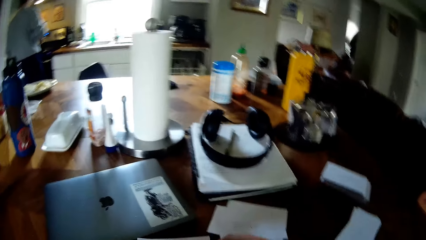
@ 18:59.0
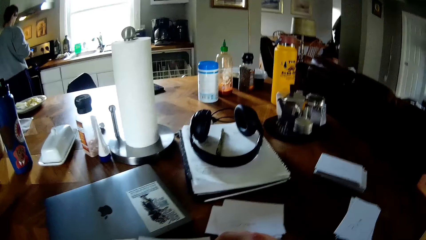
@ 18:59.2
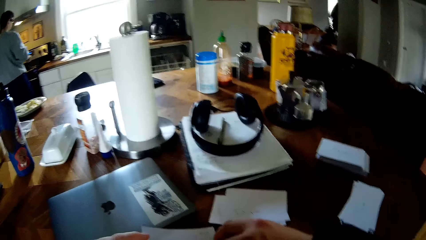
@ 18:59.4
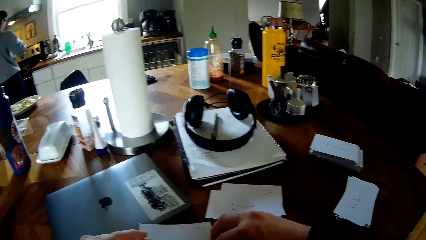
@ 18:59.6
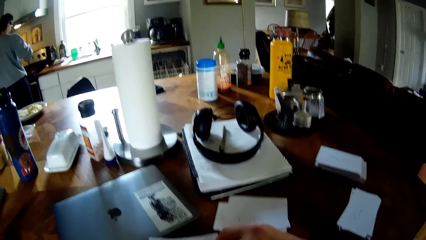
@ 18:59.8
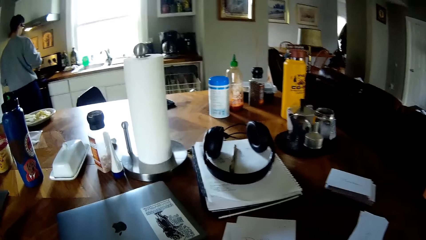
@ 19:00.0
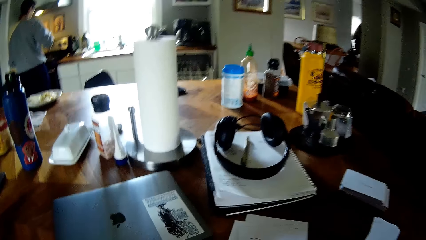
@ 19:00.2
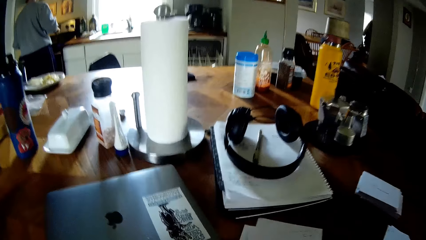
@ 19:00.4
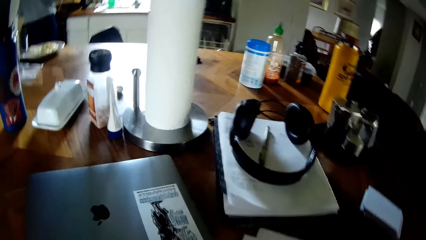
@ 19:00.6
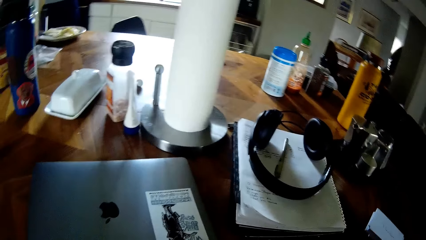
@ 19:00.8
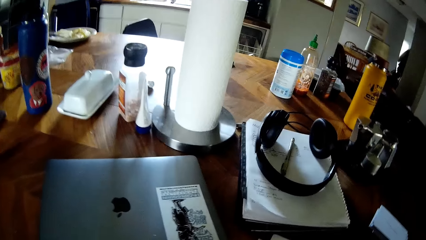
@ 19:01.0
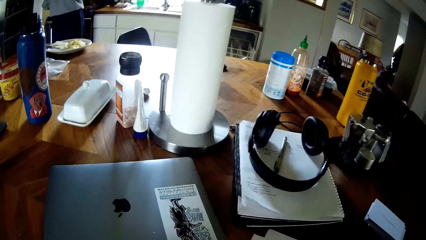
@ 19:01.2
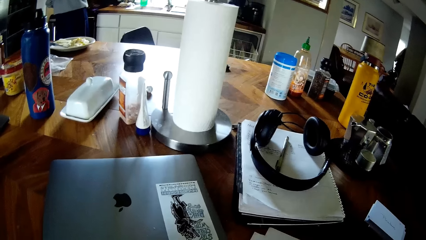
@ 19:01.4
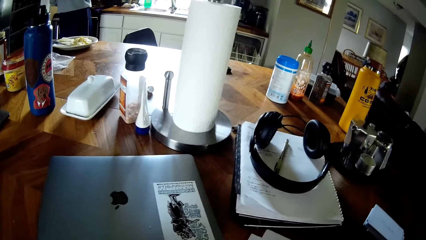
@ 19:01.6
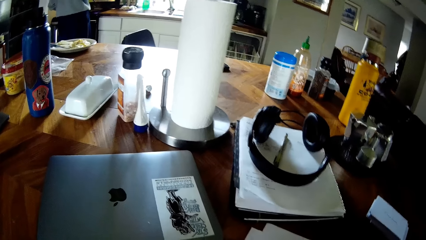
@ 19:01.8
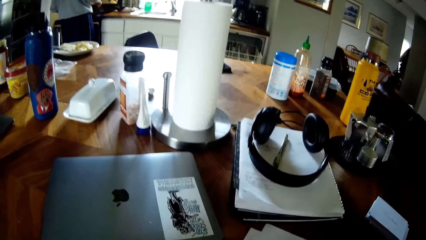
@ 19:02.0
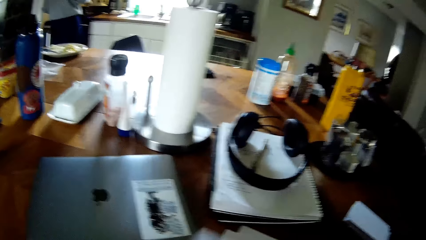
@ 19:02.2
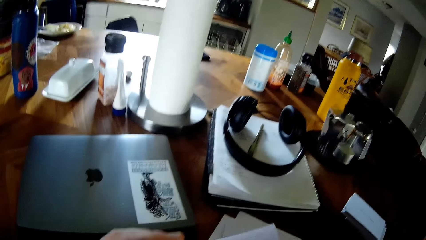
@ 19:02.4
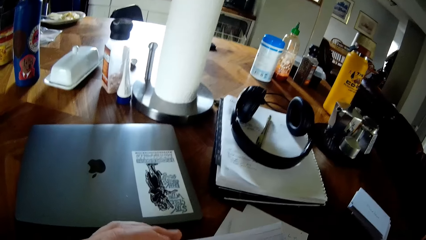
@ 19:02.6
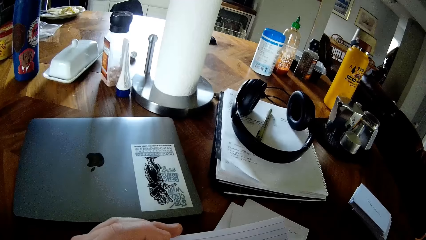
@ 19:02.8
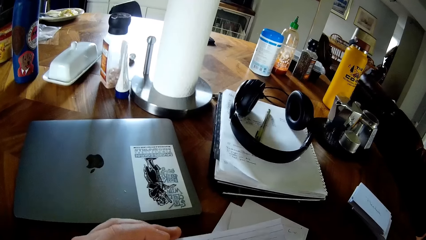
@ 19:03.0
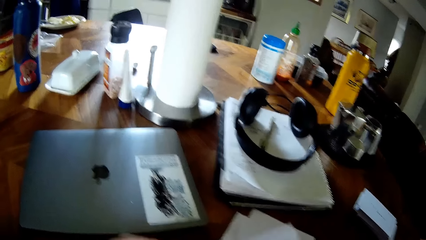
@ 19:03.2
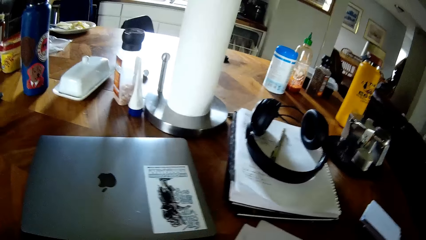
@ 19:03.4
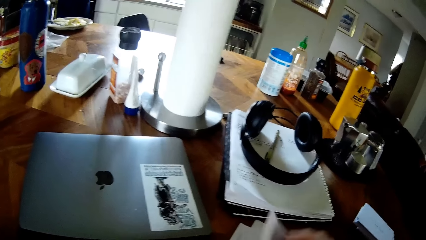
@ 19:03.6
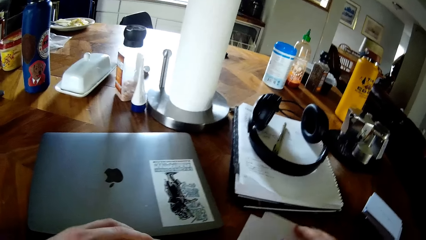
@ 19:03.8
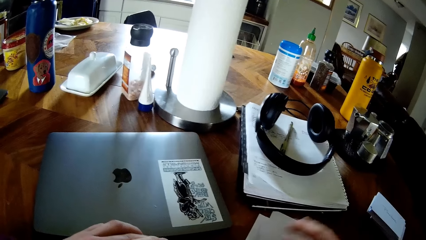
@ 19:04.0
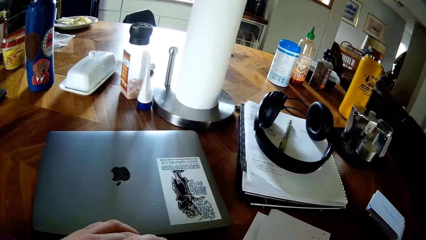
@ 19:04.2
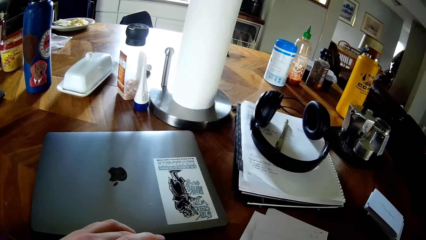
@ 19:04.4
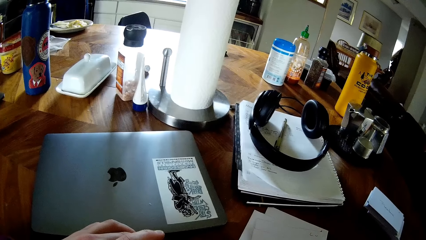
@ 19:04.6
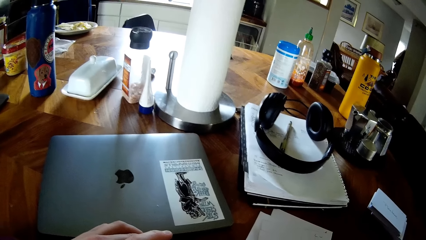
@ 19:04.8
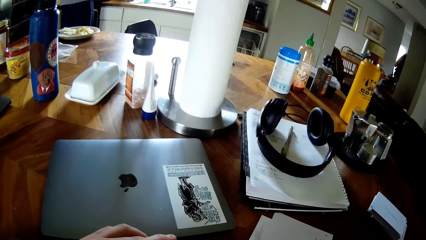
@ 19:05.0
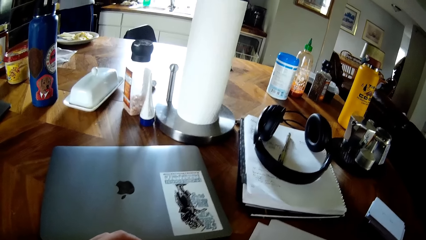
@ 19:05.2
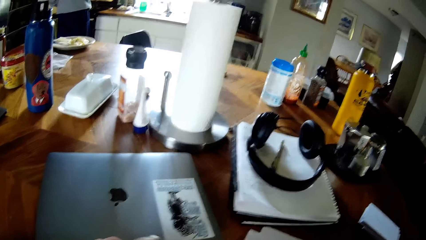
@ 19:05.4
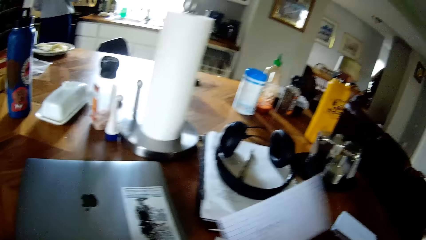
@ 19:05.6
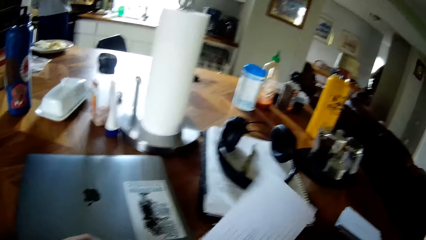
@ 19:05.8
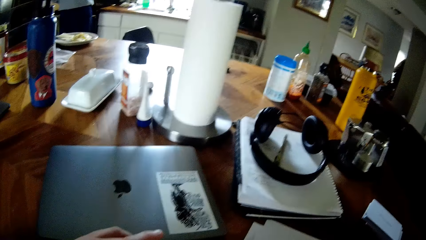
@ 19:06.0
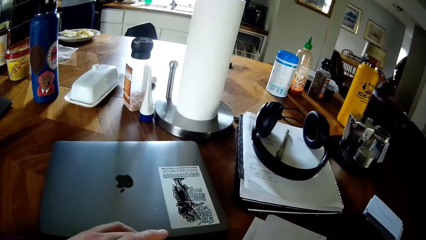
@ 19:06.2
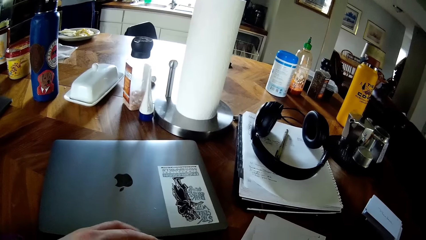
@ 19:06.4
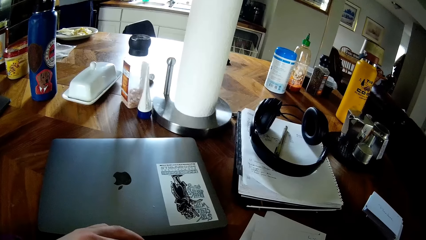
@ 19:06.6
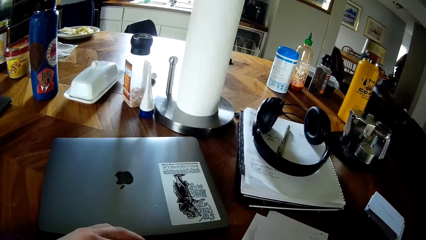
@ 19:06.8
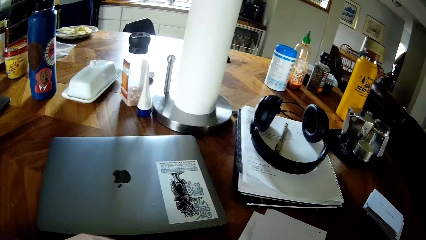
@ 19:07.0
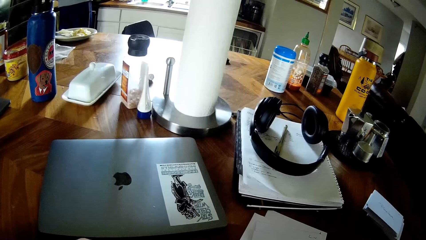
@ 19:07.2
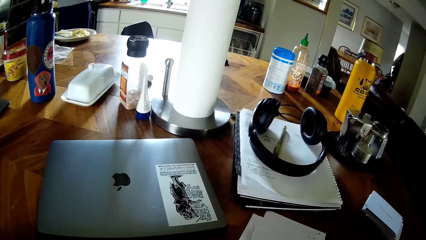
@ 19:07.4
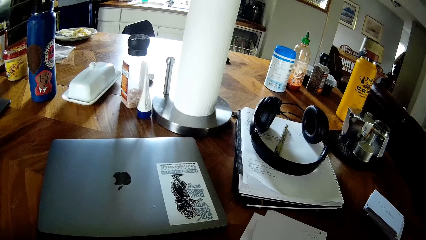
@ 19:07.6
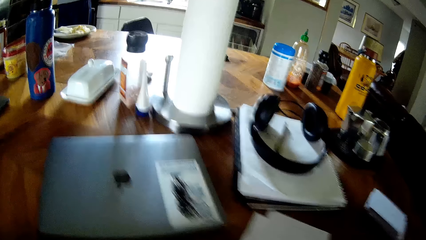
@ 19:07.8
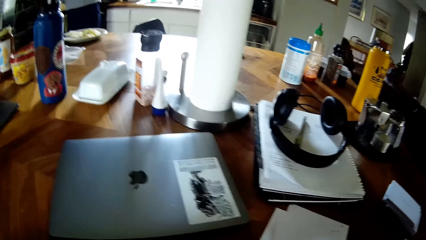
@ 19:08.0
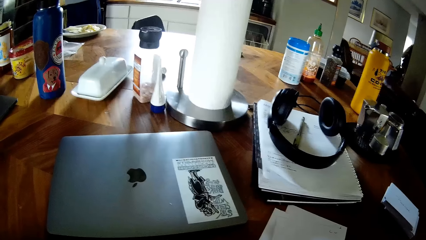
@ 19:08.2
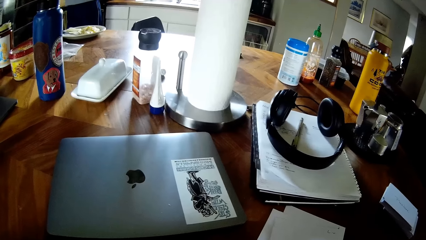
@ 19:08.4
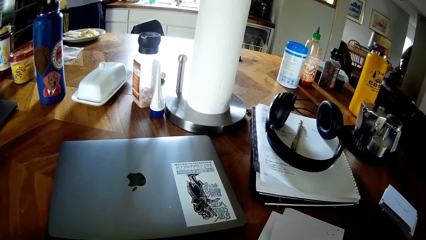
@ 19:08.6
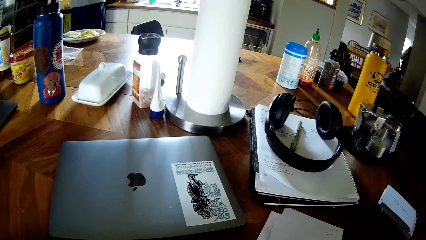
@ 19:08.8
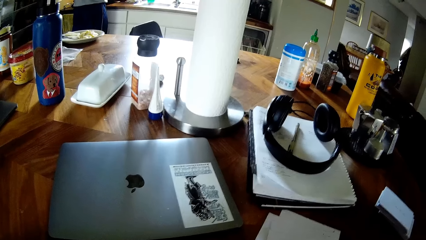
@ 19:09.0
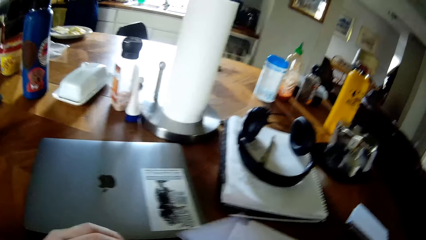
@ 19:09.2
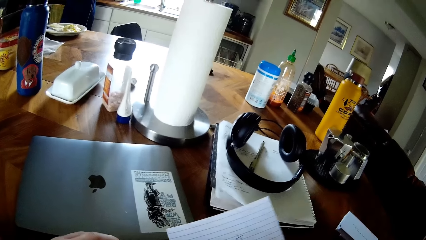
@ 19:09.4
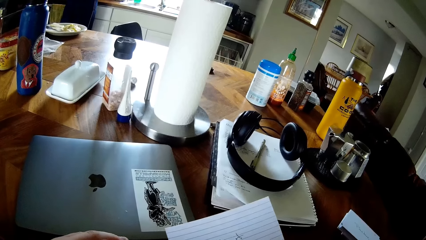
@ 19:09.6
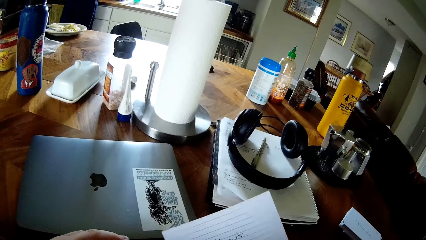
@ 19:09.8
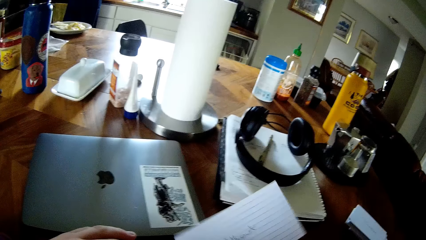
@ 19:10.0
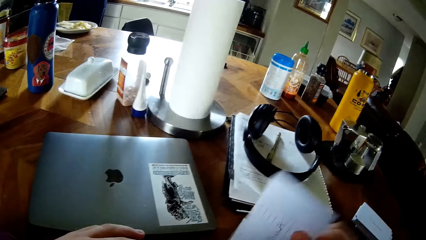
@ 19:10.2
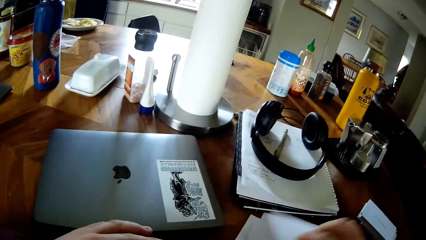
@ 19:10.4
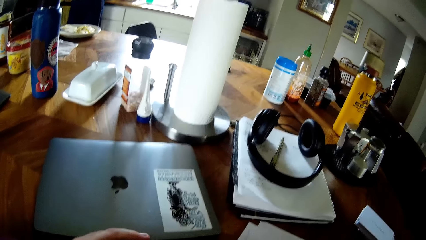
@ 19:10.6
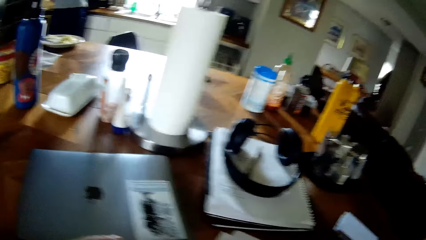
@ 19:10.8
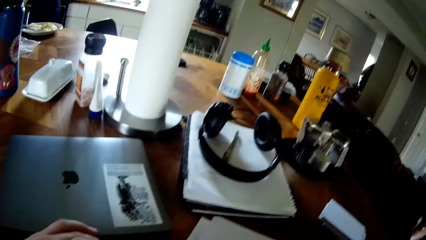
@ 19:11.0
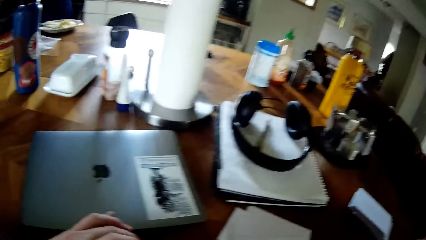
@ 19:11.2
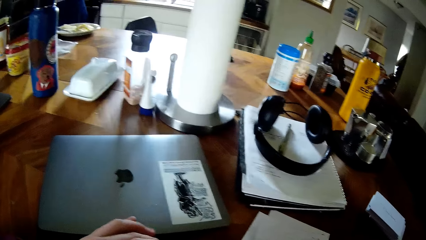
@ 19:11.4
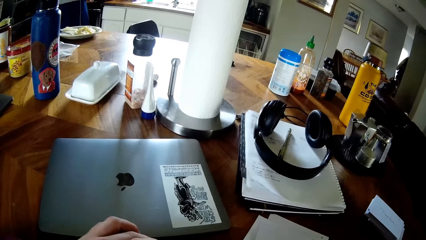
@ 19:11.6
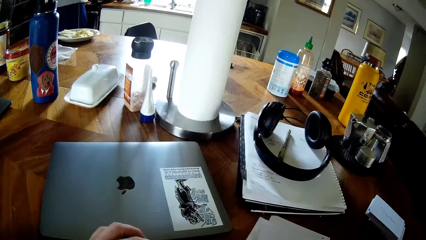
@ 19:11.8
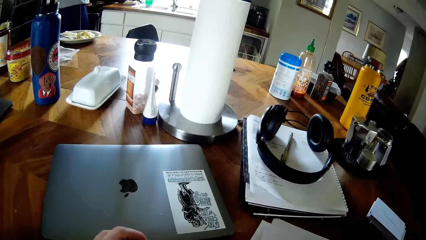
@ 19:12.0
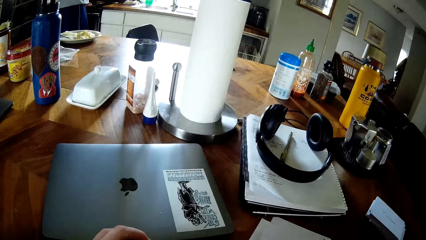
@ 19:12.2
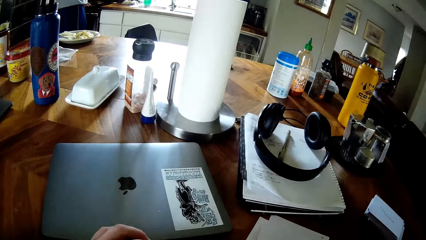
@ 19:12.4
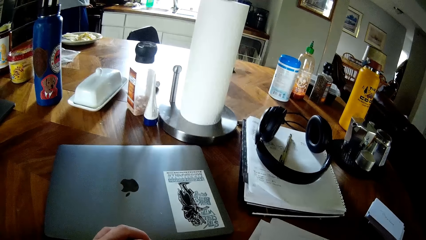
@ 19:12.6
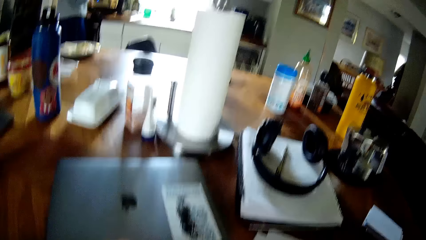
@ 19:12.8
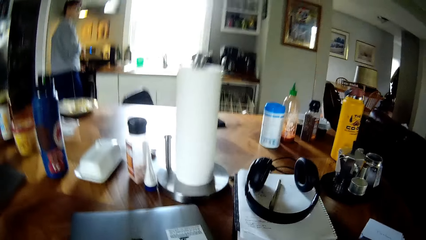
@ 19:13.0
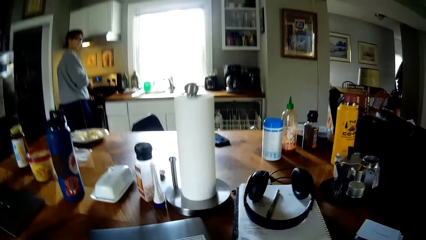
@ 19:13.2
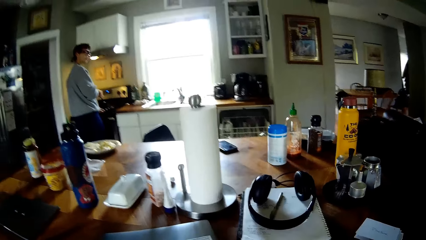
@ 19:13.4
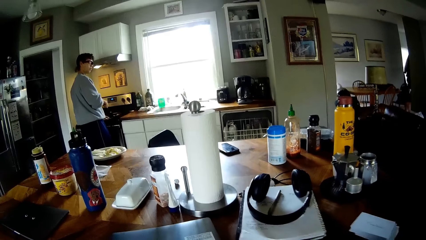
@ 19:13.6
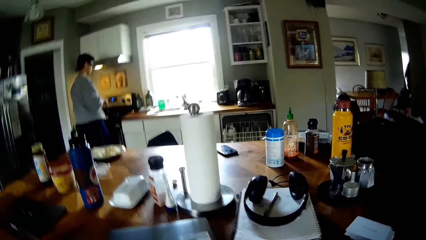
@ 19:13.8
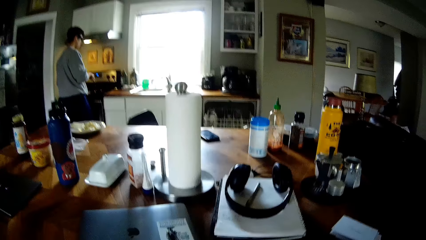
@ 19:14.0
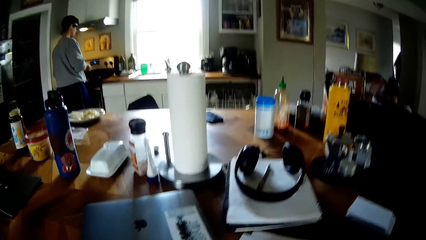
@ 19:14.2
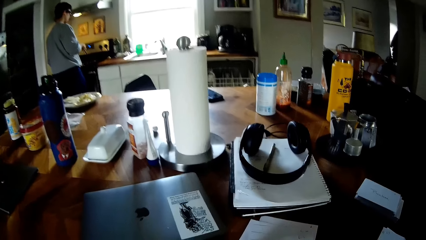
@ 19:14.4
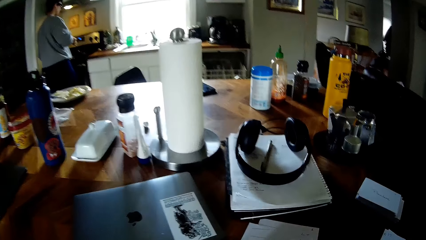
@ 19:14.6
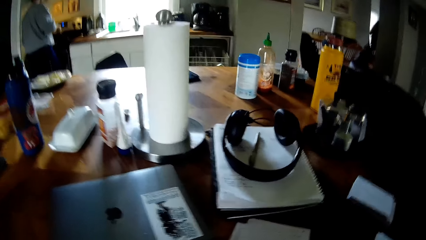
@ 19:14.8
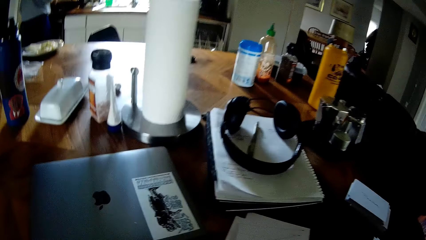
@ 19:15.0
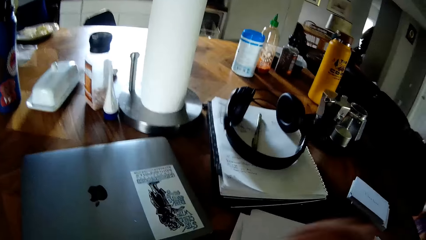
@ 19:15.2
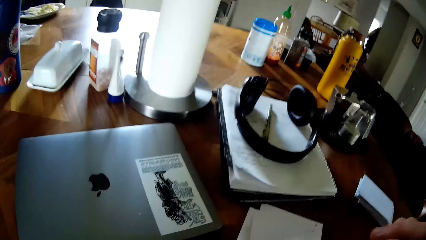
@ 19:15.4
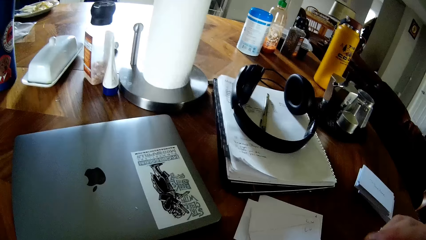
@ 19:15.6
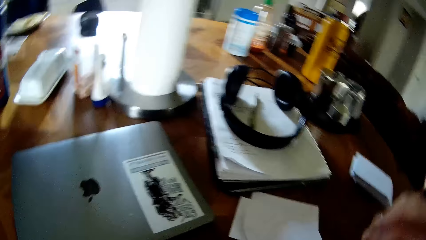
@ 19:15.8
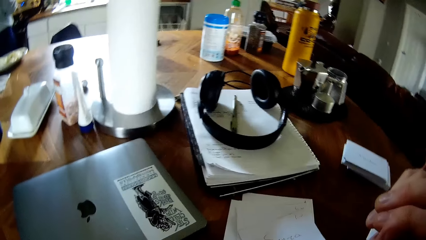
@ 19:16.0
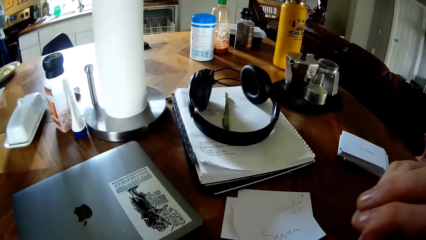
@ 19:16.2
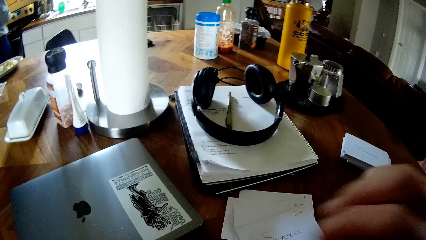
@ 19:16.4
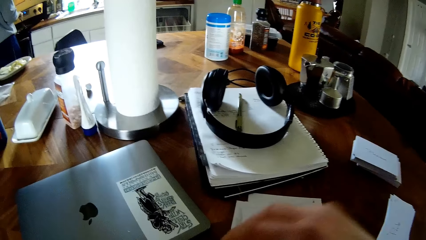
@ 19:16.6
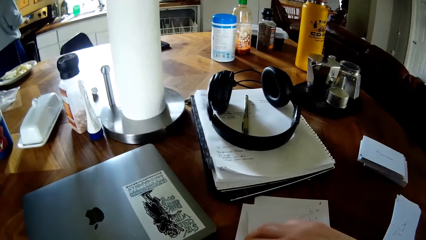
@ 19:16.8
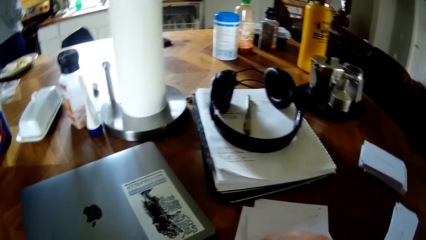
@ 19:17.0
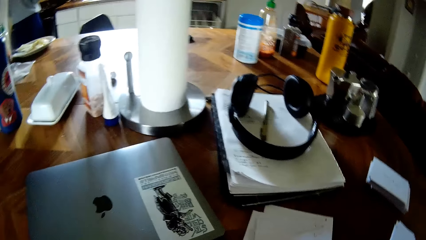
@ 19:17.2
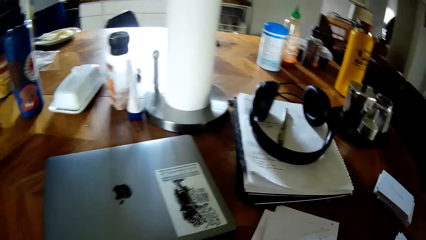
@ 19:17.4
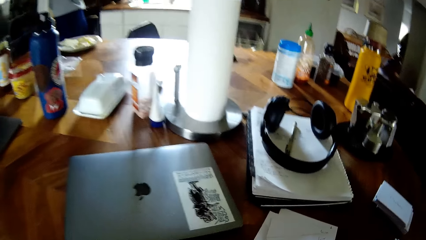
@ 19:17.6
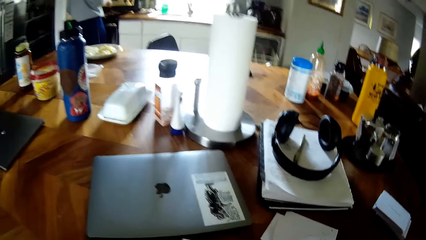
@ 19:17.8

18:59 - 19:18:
The camera wearer talks to a man. They scratch their face.
